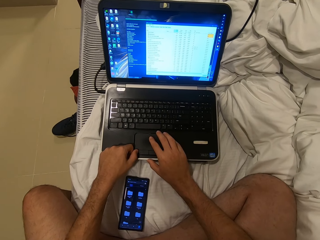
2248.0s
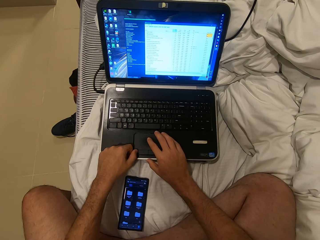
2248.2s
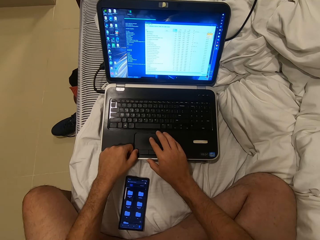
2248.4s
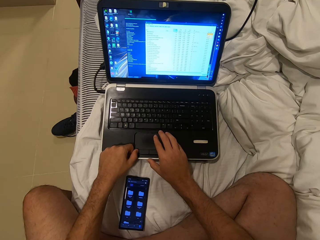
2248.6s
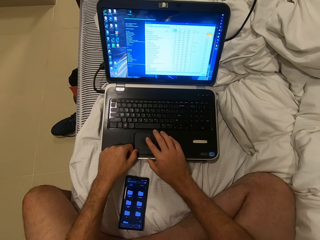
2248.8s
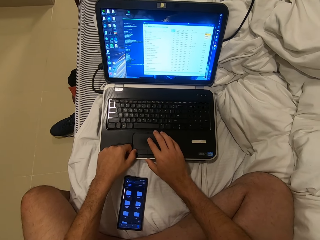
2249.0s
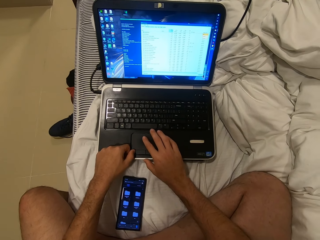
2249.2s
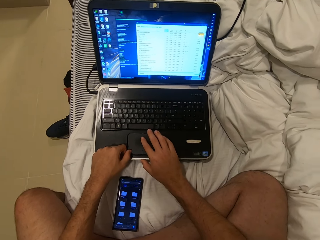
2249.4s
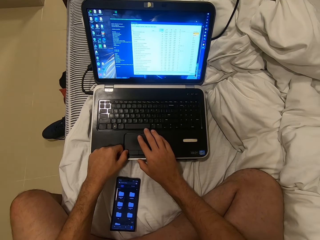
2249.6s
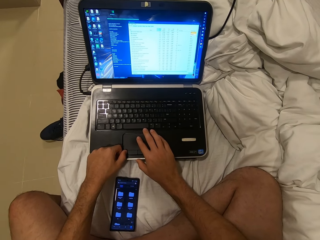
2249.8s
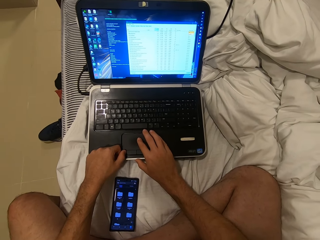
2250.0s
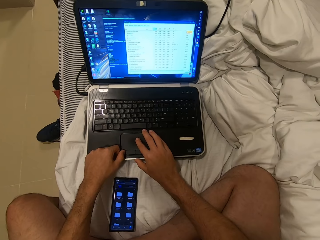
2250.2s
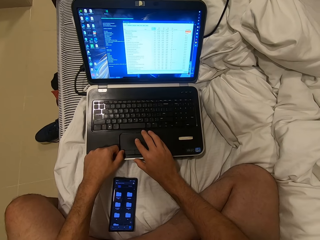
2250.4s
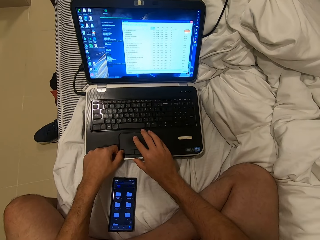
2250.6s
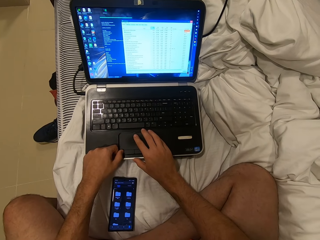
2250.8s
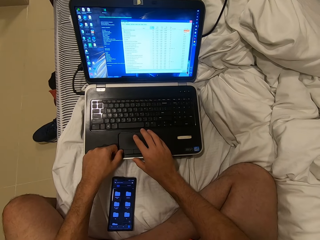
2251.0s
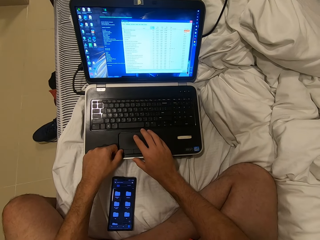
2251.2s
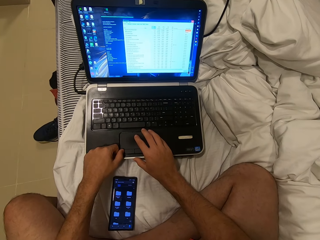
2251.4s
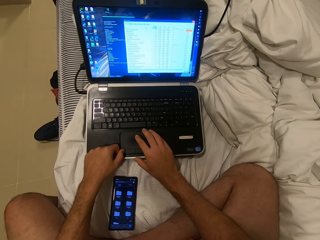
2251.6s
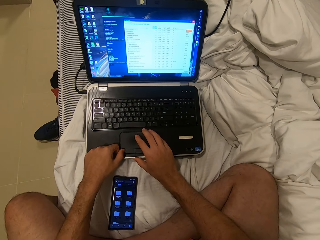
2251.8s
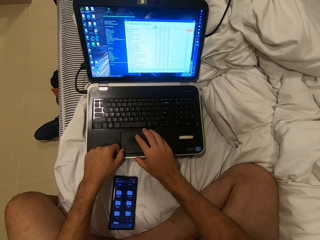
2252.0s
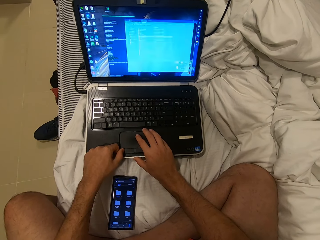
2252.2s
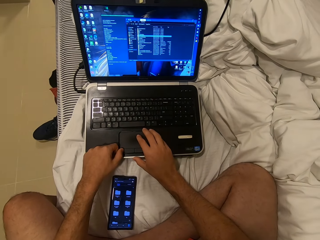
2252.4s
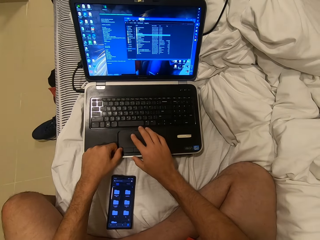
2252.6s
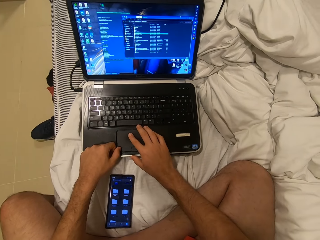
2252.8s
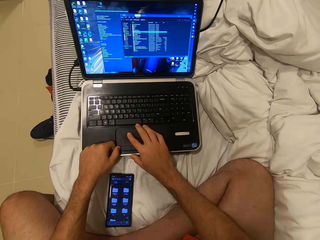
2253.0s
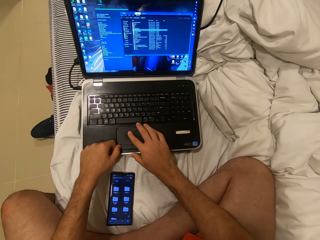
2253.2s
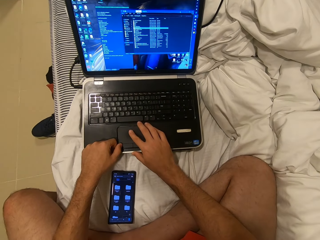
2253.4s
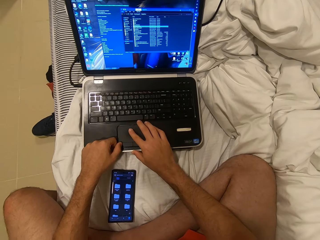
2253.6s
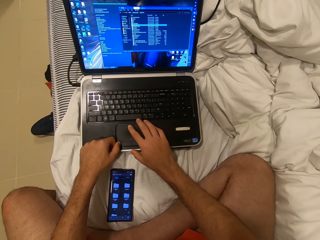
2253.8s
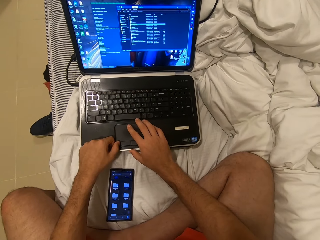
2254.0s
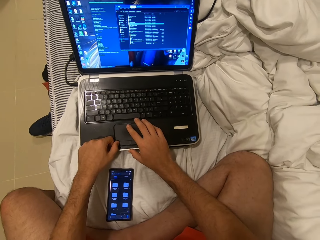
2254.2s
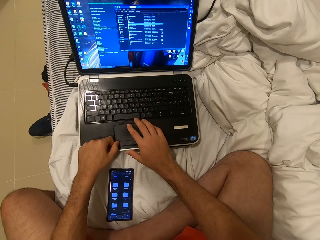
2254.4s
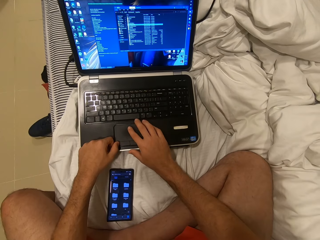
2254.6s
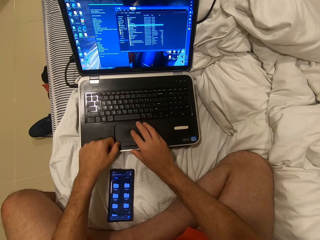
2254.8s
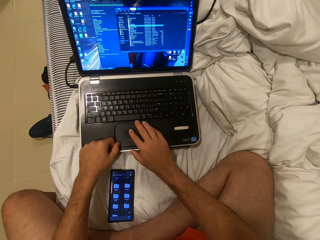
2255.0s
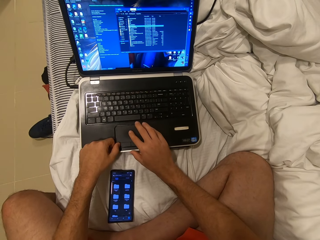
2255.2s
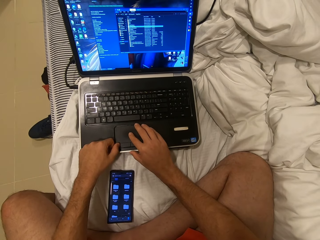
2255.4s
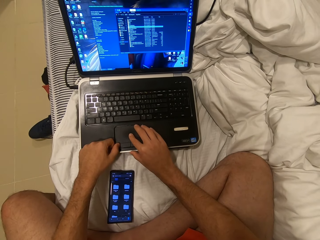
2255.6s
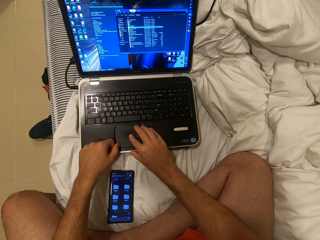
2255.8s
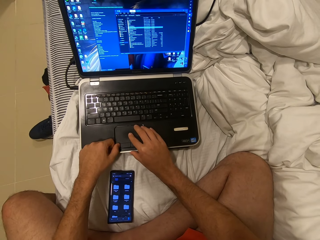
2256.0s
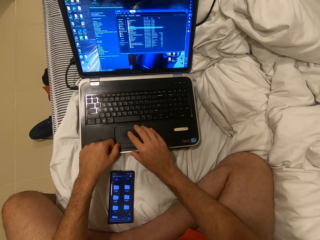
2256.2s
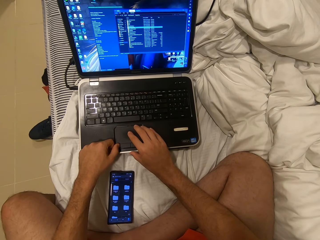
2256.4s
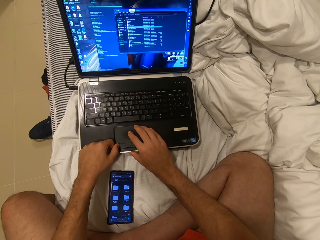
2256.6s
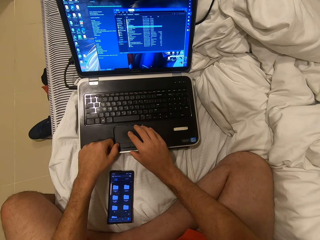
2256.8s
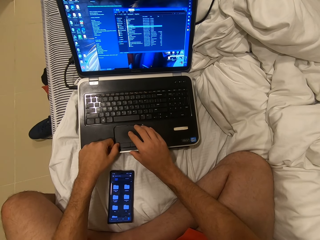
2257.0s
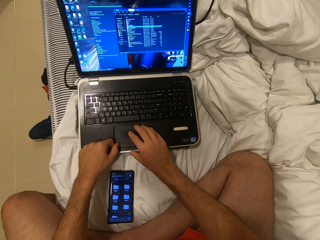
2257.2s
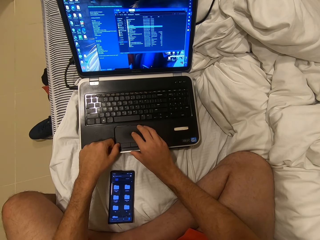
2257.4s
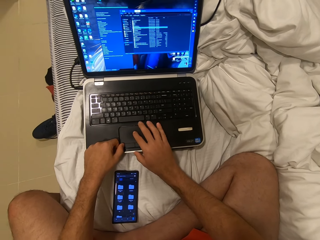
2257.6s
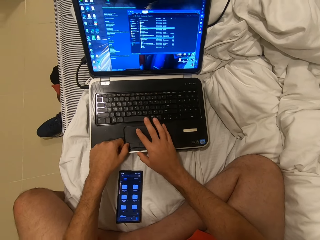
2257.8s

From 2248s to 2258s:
The camera wearer operates a laptop.

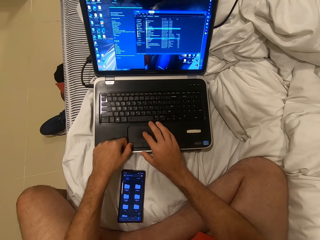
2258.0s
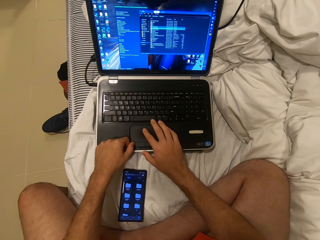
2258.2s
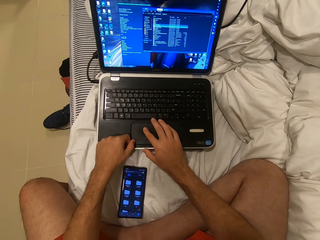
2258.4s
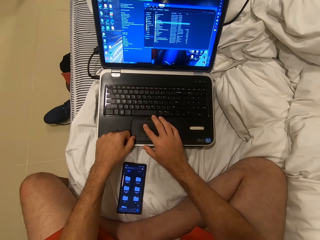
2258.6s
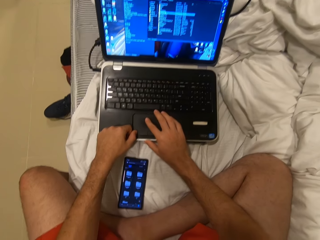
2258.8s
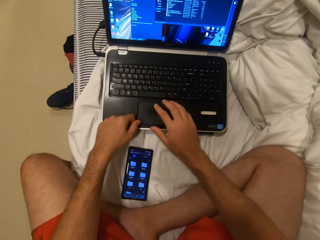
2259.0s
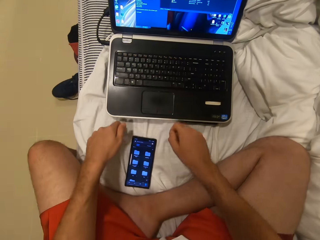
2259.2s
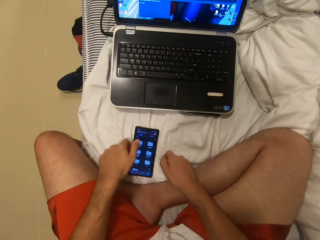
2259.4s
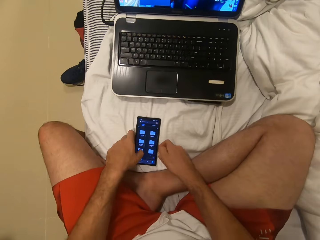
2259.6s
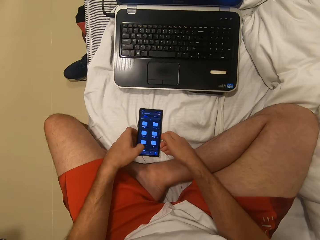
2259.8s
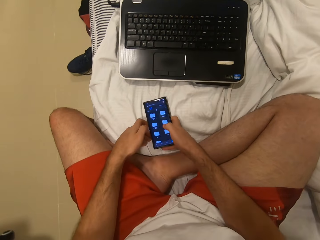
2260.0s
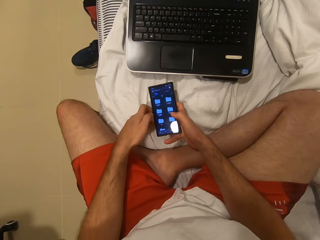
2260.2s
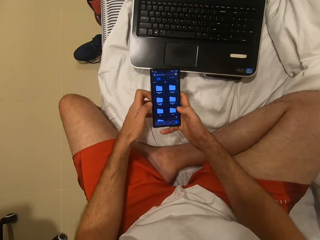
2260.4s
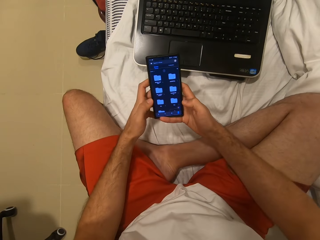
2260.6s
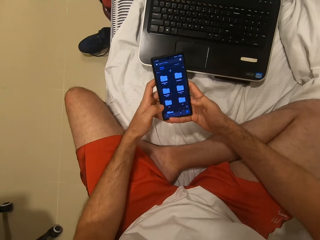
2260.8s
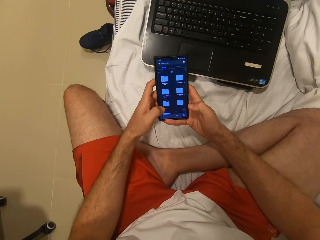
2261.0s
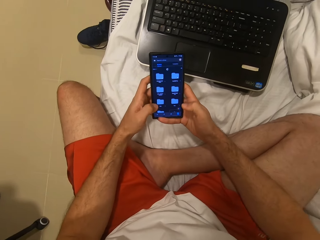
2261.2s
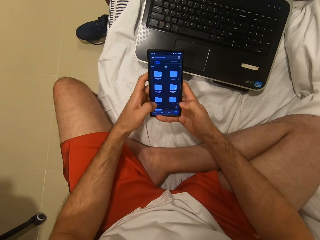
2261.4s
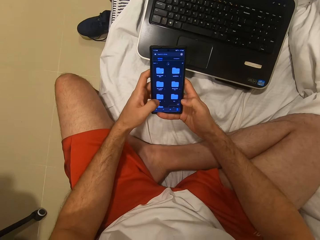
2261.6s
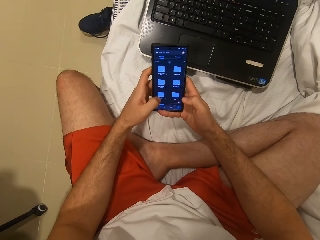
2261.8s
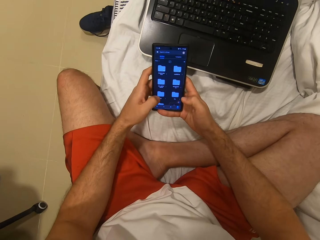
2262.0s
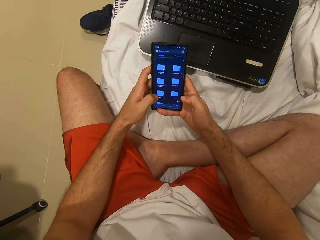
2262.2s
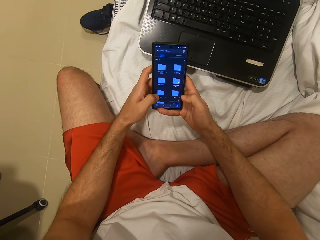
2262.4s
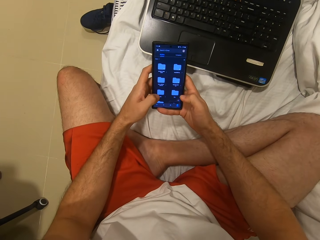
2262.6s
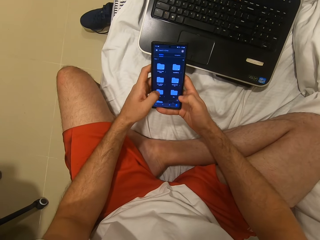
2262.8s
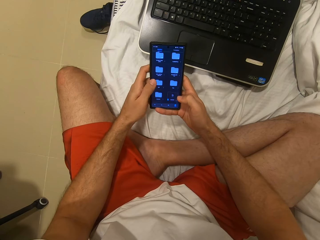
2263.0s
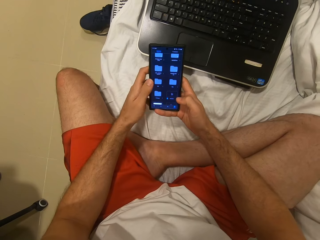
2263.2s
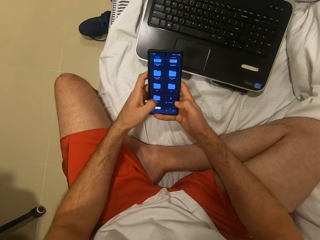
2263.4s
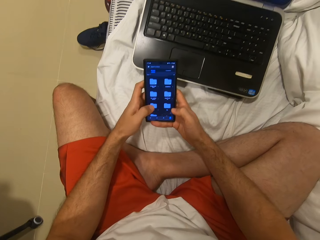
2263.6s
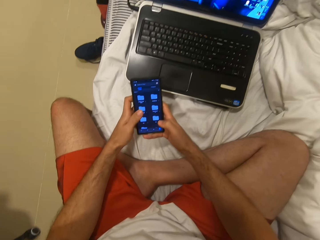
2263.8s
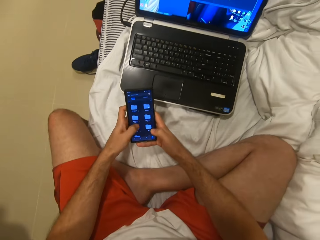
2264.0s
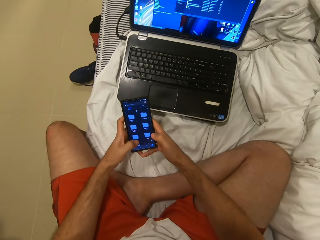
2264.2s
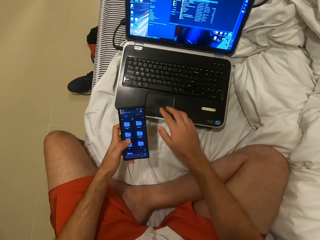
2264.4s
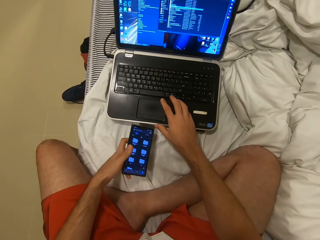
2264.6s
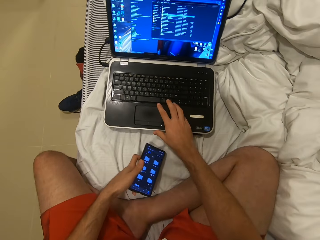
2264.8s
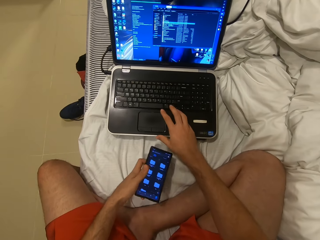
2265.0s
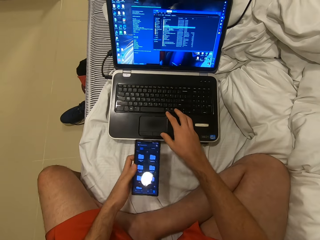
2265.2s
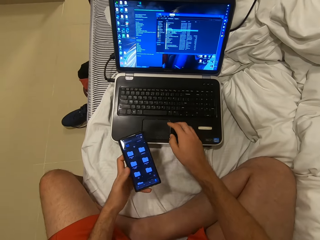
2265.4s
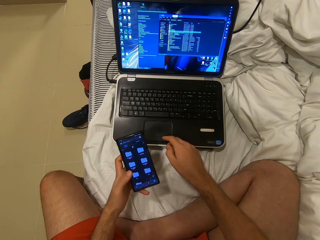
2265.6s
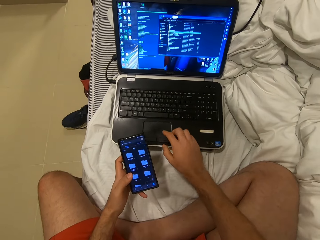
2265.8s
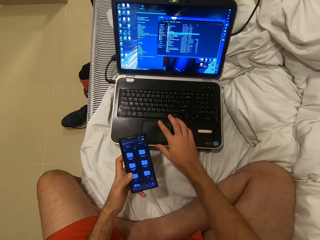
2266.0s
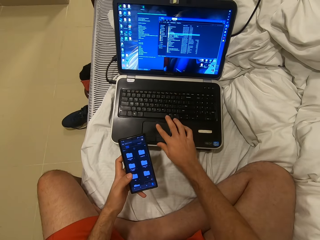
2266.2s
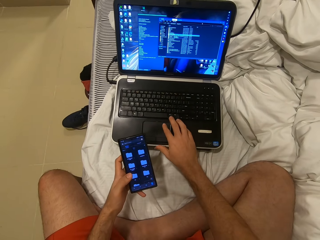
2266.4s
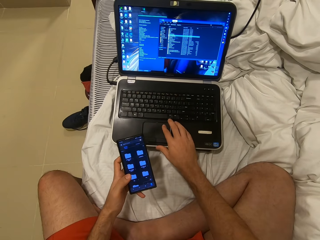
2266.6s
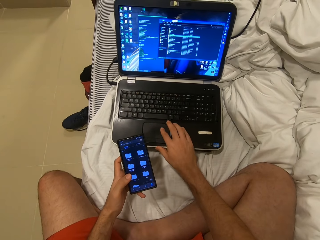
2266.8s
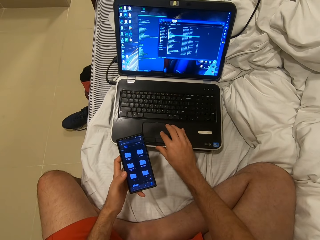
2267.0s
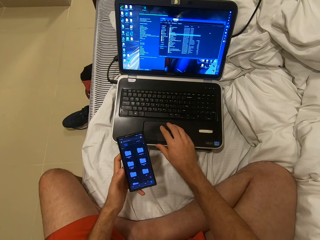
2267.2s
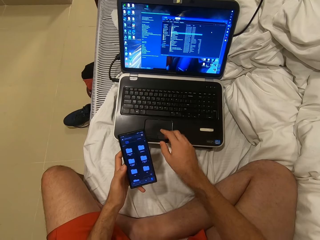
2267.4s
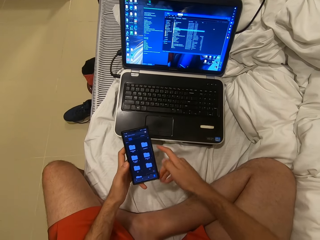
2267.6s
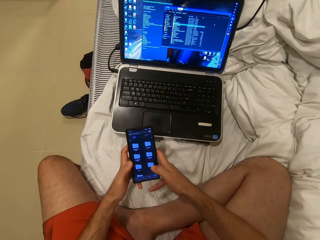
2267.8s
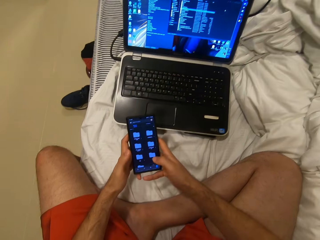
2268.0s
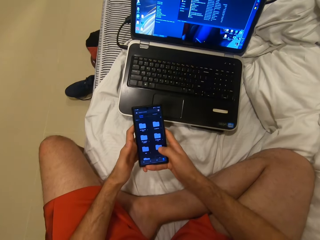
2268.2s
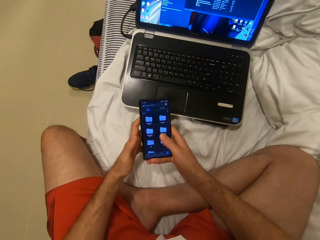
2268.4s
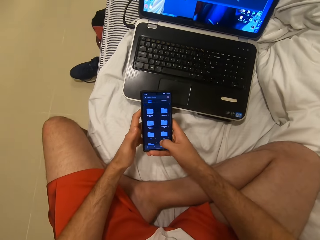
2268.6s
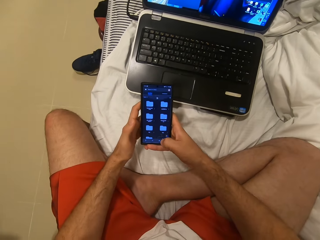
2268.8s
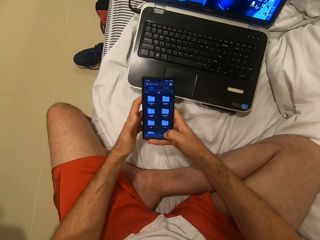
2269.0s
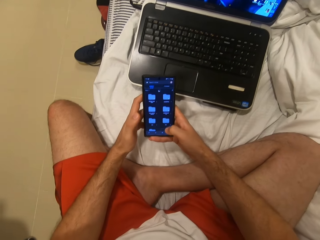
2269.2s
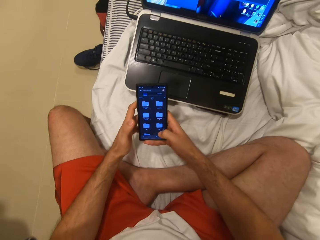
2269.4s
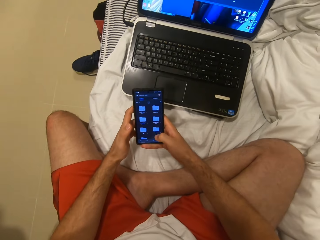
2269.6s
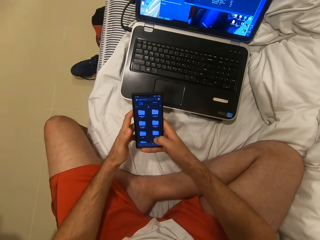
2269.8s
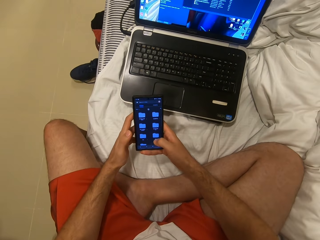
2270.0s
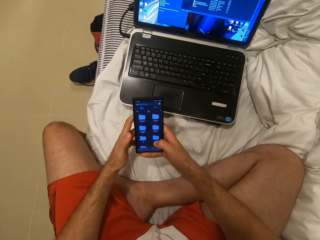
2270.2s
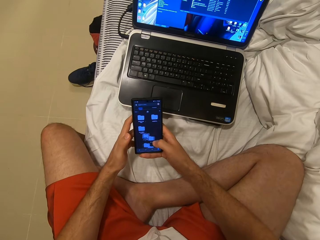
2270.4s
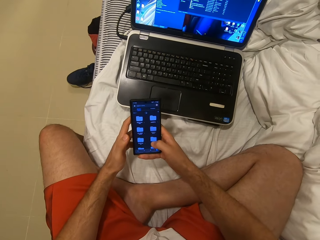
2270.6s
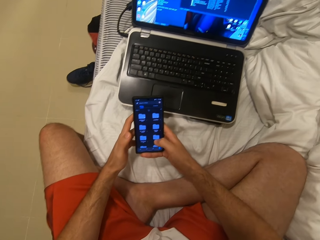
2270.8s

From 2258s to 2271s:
The camera wearer picks up a phone on the table. They hold the phone. They operate the phone. They turn around. They operate the laptop with the right hand. They hold the phone. They operate the phone with both hands.
